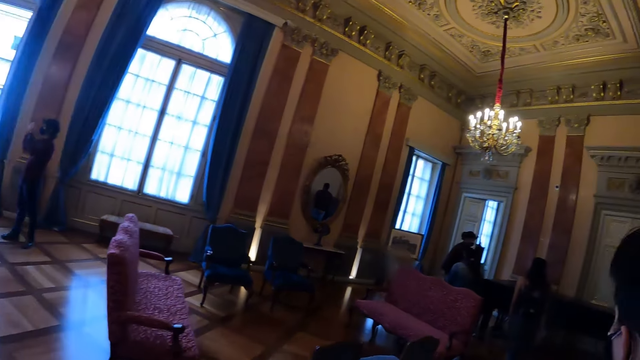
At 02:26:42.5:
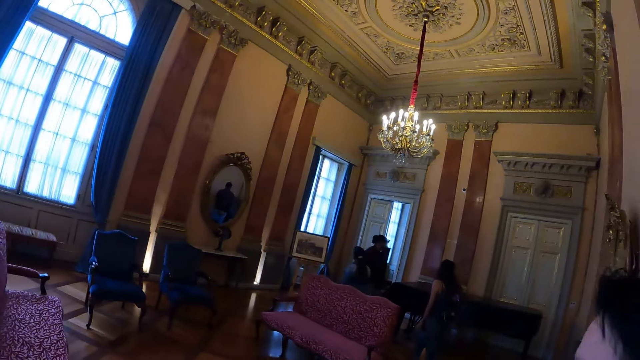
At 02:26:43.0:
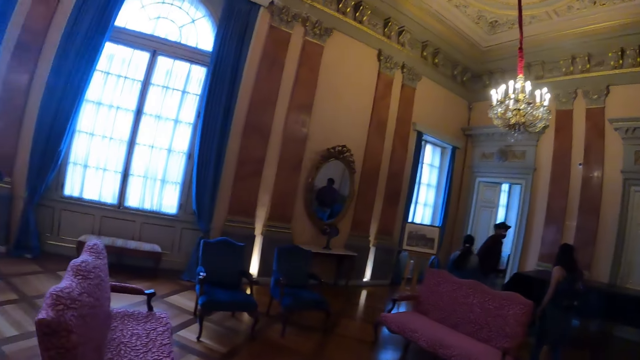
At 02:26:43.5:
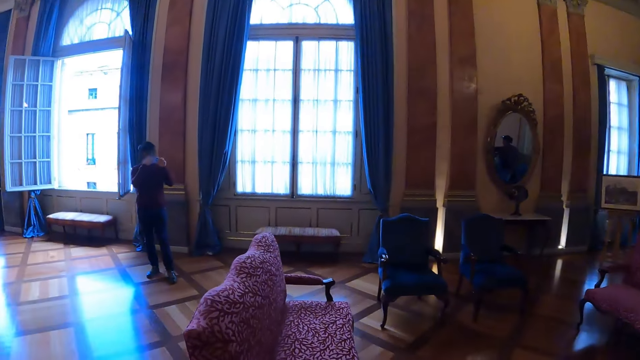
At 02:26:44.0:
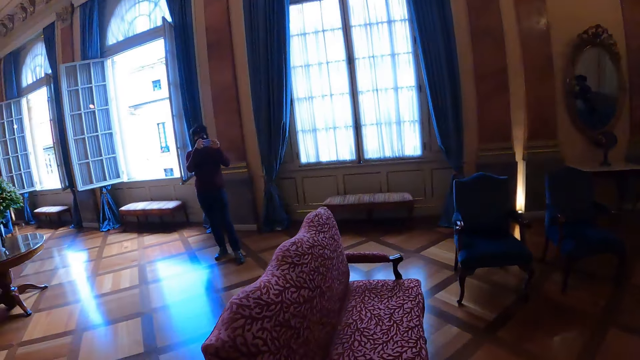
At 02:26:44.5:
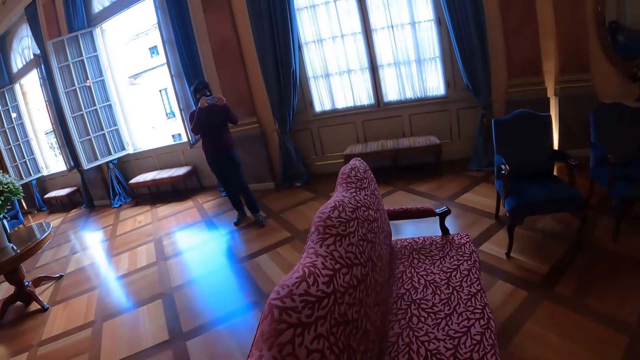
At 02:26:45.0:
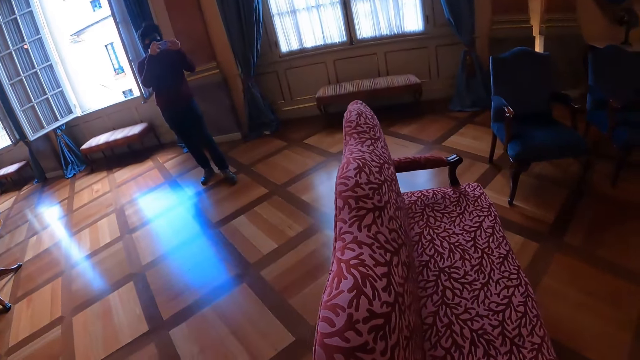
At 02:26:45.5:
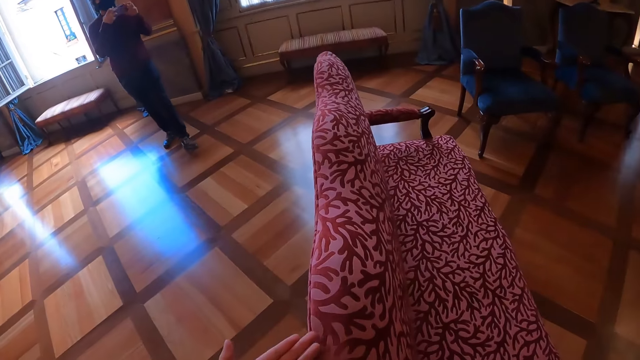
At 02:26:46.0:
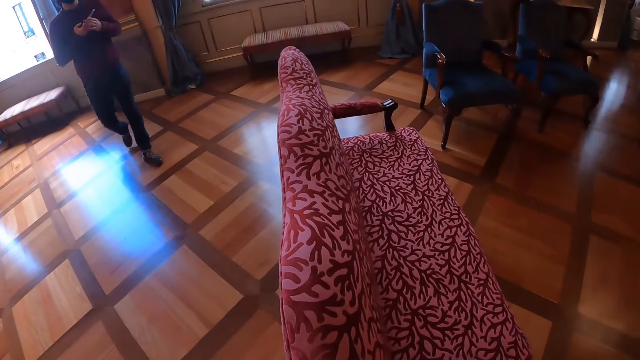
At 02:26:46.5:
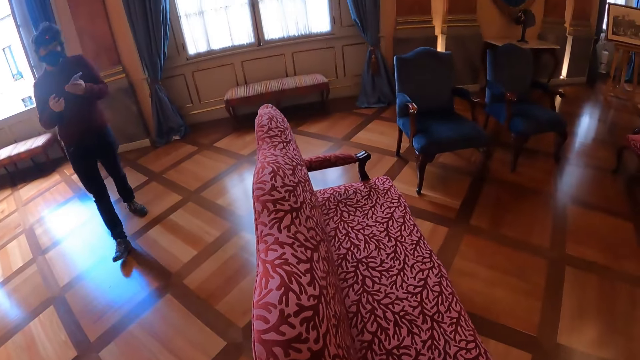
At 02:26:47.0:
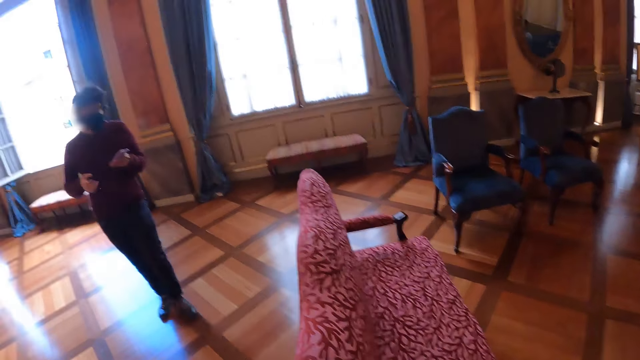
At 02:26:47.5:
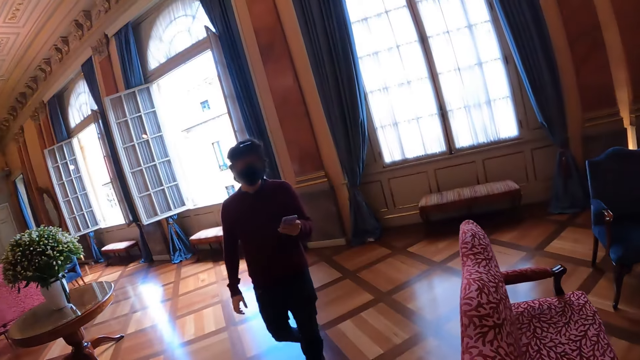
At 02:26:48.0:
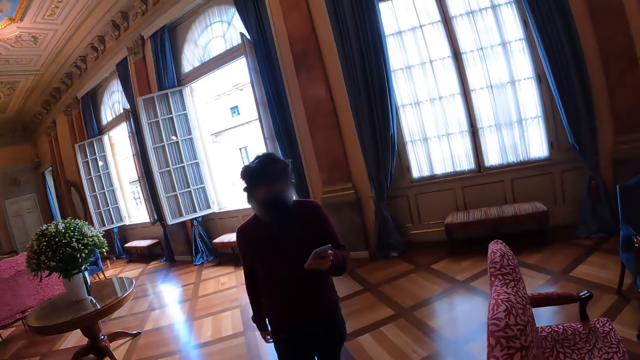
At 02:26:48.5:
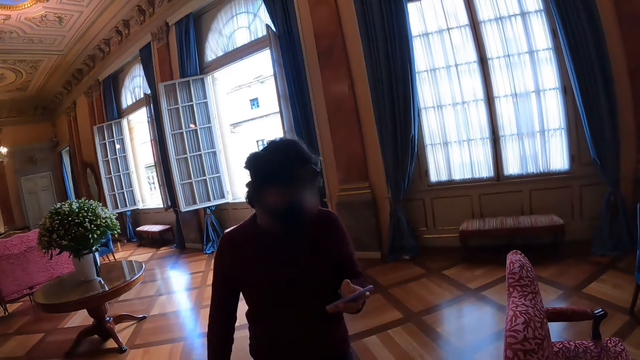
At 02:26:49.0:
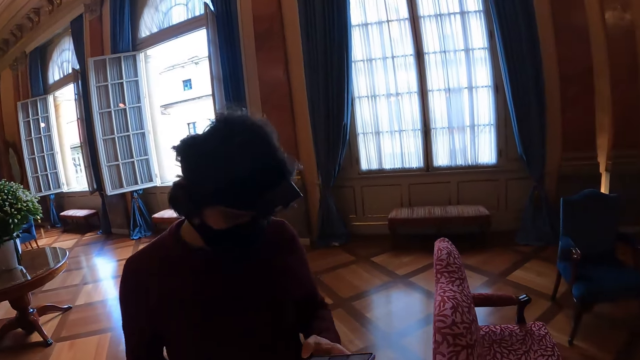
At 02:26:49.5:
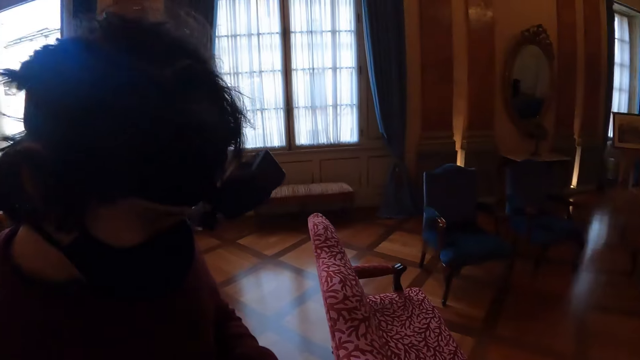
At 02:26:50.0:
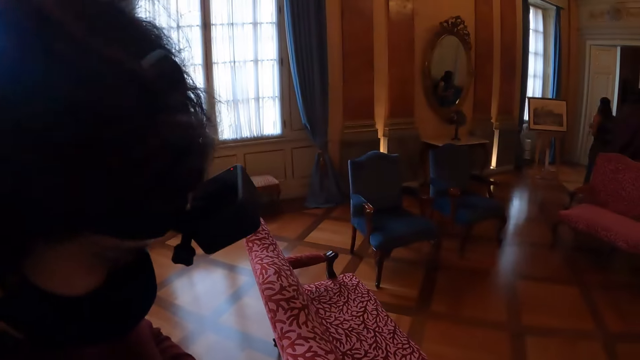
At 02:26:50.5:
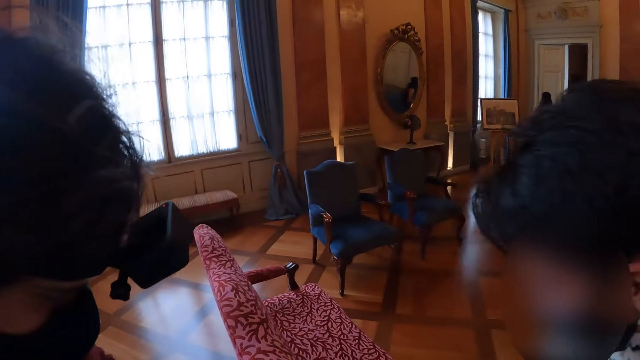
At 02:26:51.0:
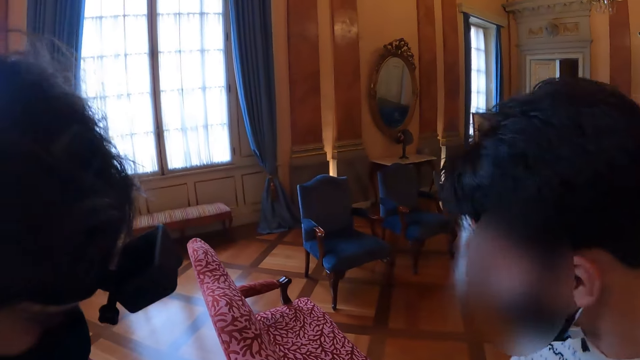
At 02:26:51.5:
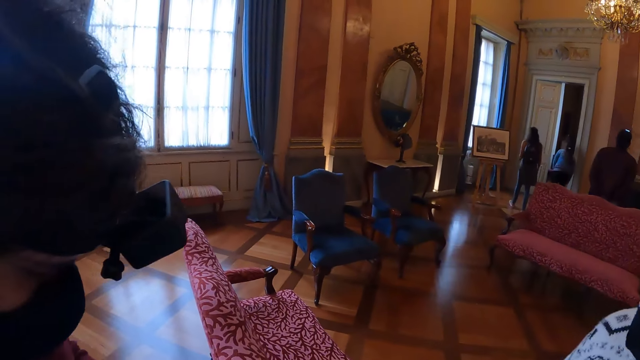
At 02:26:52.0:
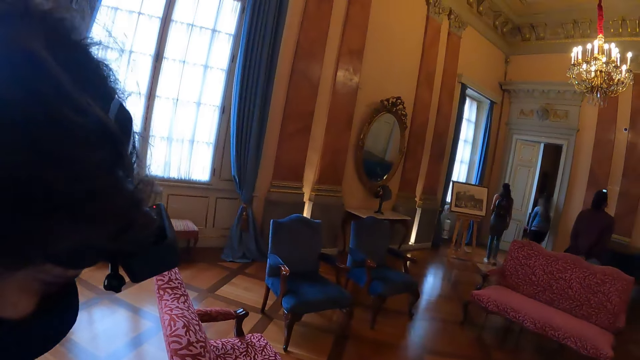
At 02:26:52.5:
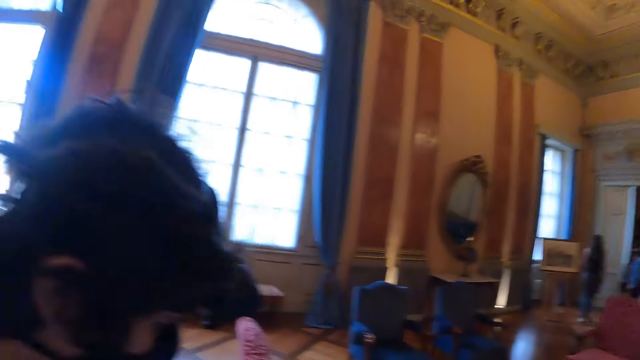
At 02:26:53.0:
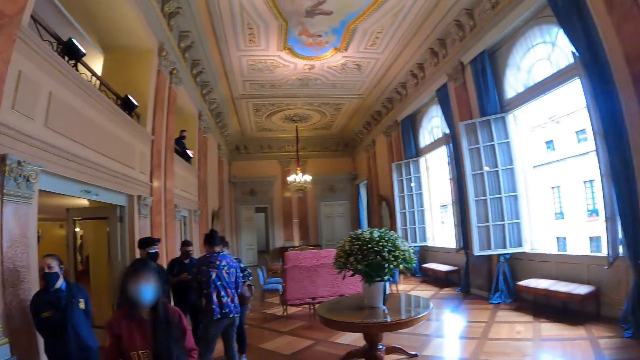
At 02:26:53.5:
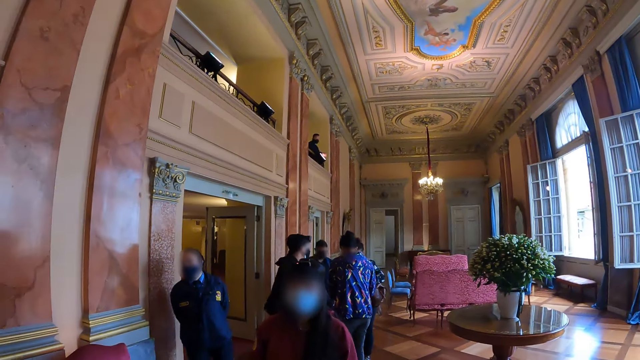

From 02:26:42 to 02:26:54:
A man engages the camera wearer.

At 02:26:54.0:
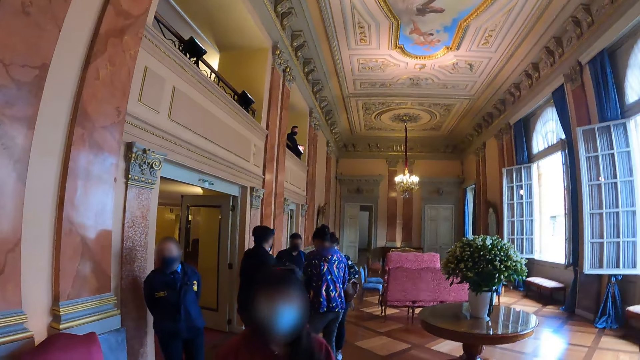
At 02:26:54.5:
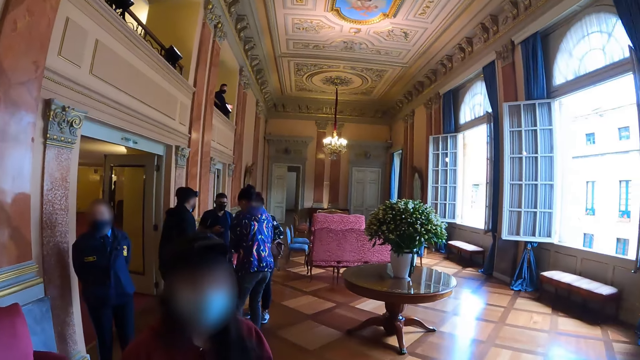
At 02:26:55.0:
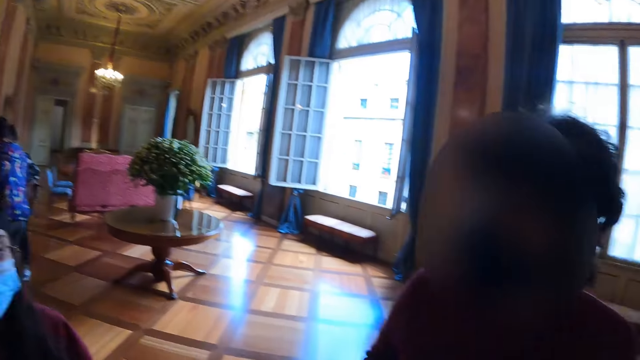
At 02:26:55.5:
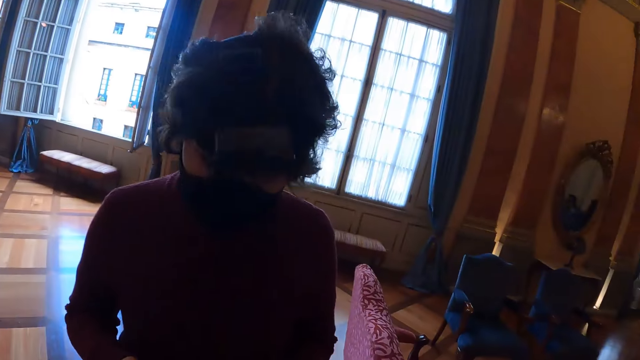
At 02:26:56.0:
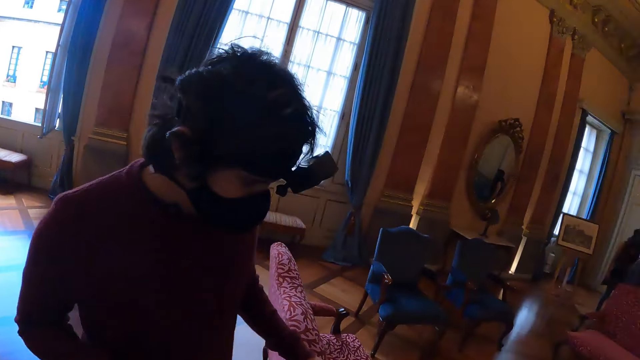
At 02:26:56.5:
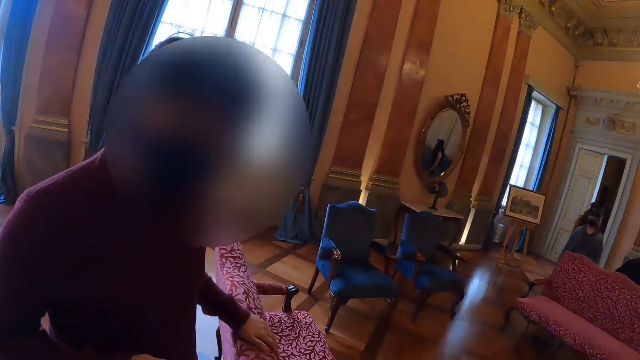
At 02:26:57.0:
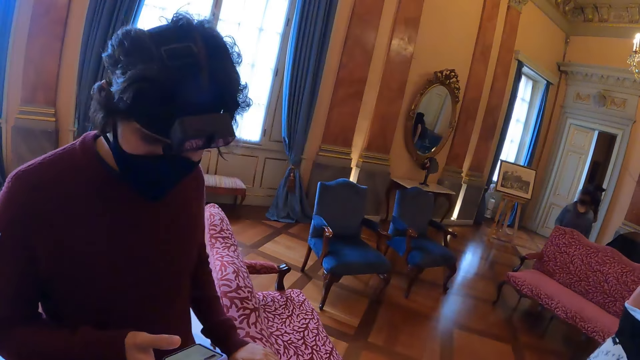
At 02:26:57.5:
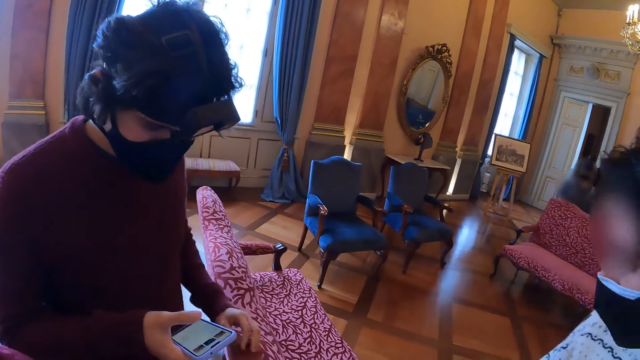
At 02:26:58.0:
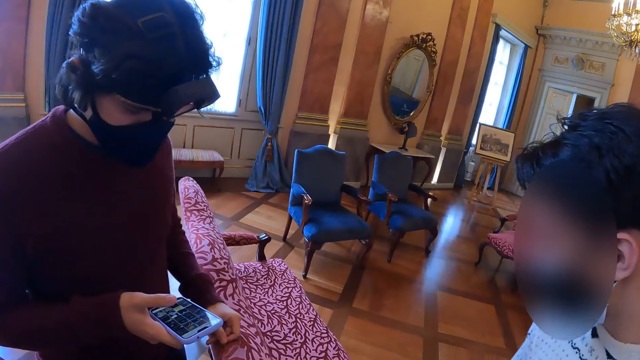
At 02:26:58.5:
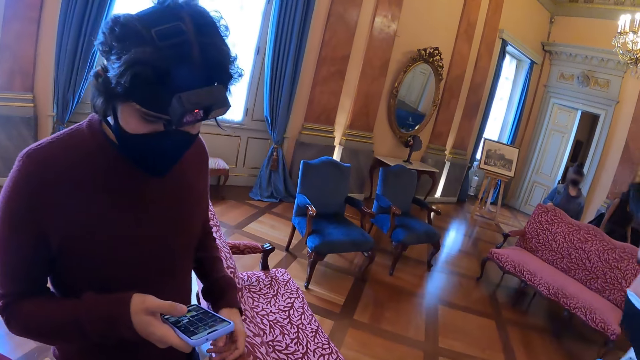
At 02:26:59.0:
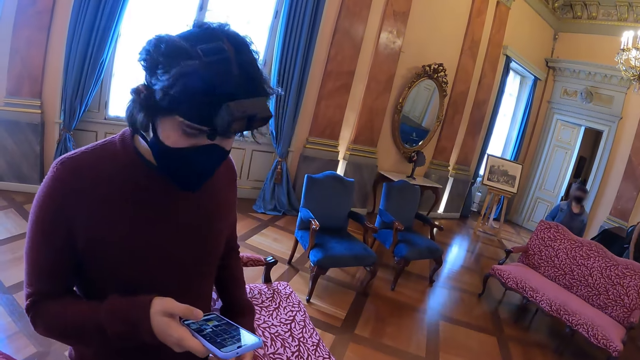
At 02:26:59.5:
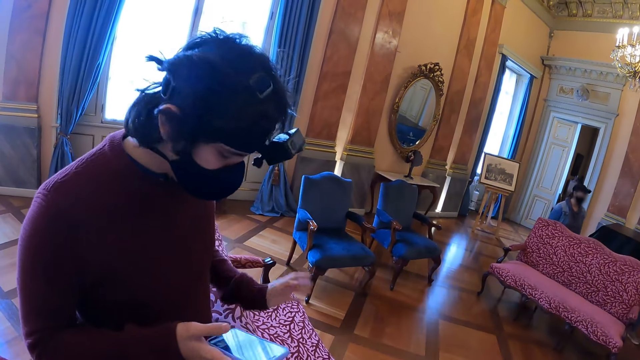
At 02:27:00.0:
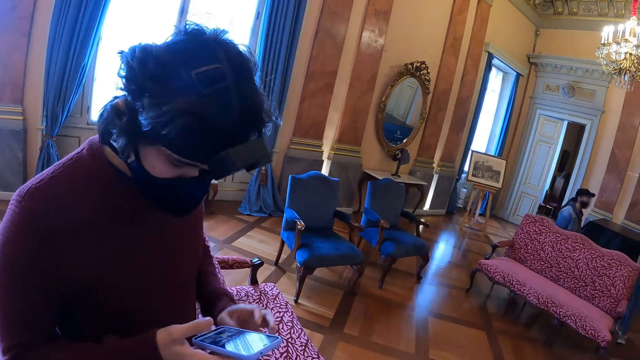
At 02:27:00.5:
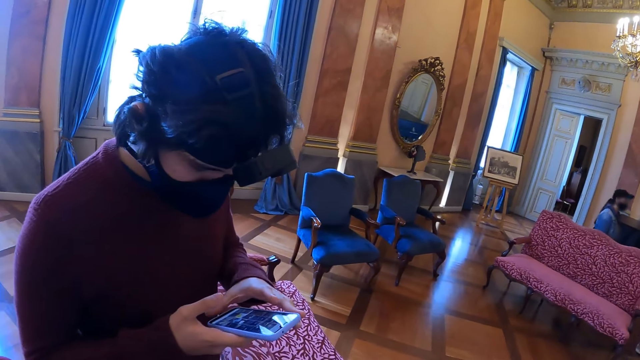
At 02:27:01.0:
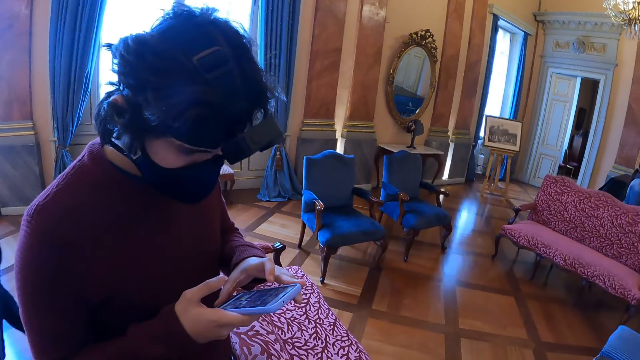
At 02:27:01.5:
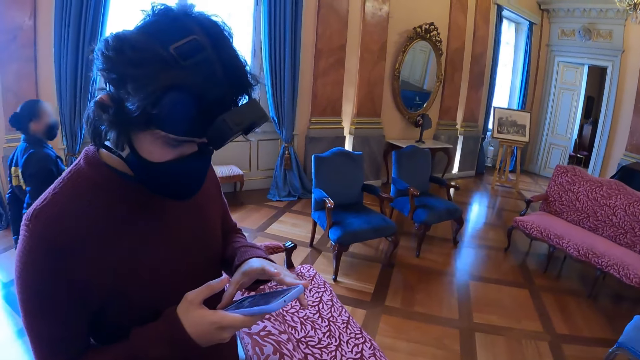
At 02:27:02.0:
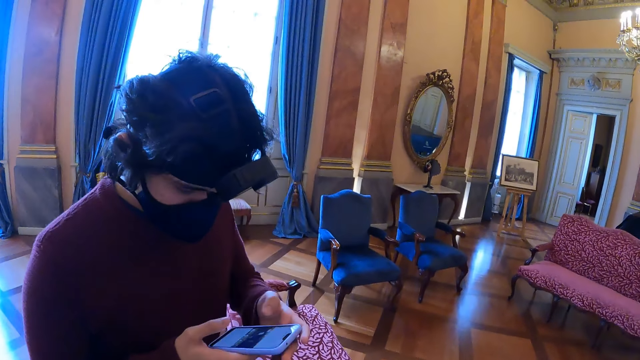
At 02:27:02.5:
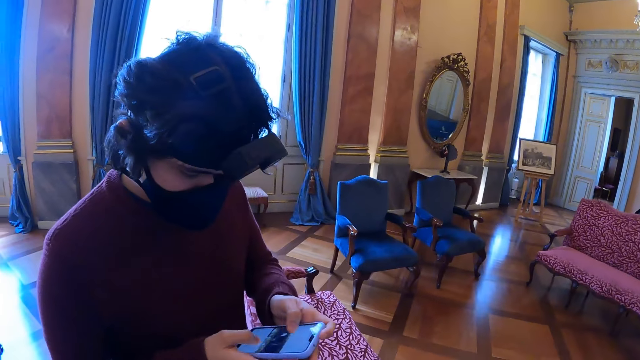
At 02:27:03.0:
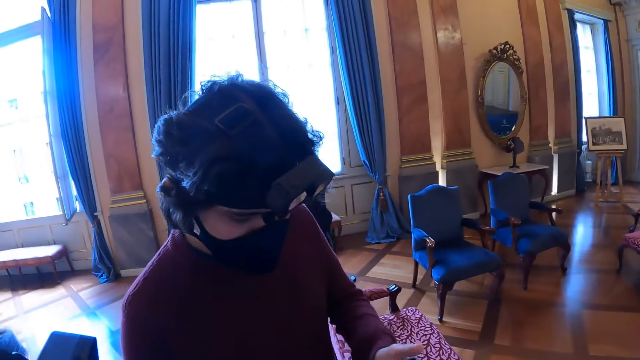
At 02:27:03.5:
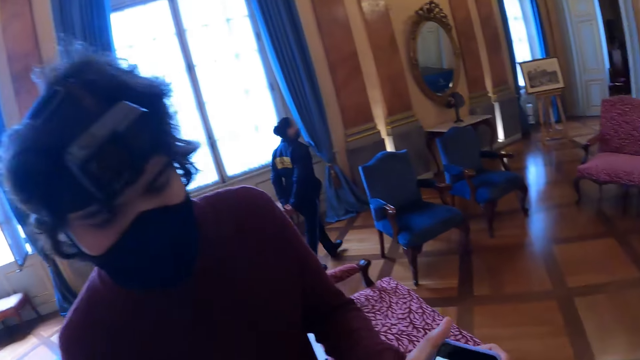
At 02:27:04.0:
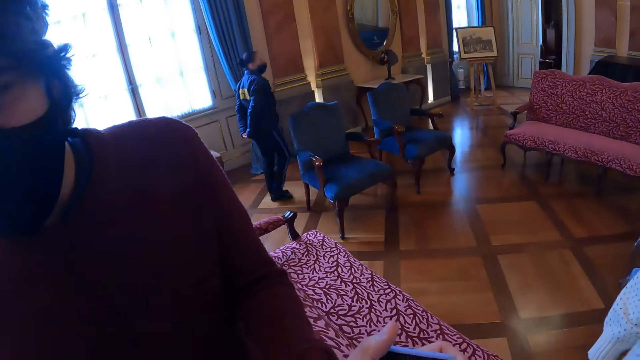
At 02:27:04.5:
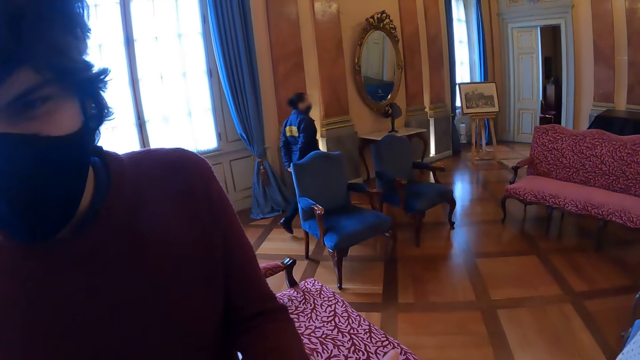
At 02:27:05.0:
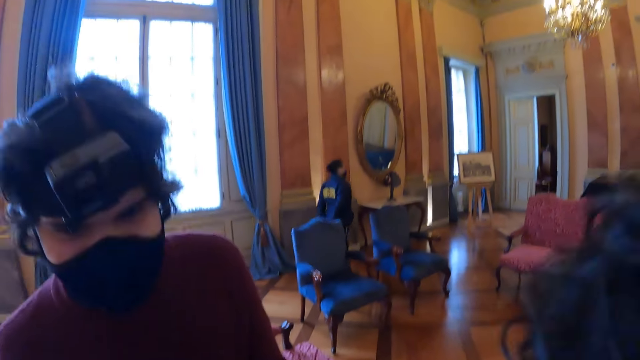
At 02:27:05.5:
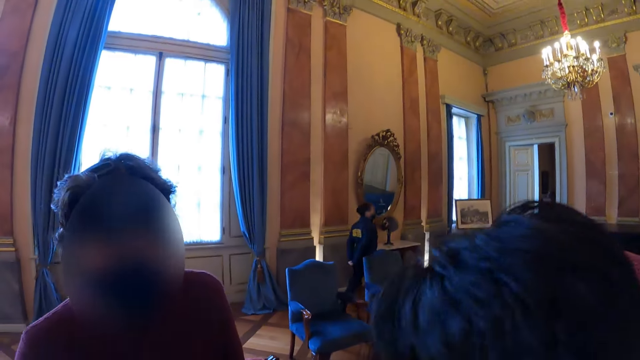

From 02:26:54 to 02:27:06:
The camera wearer converses with a person.
